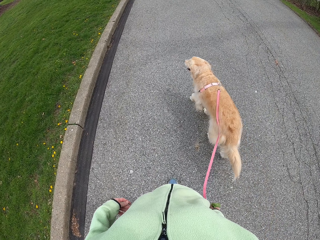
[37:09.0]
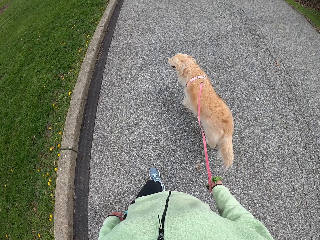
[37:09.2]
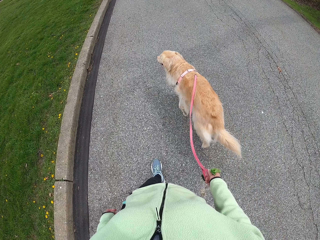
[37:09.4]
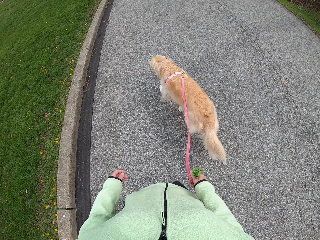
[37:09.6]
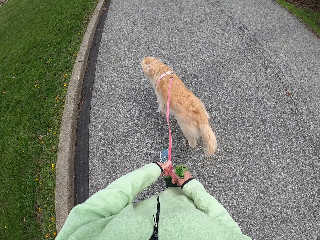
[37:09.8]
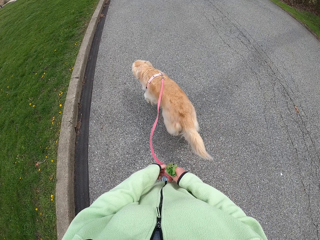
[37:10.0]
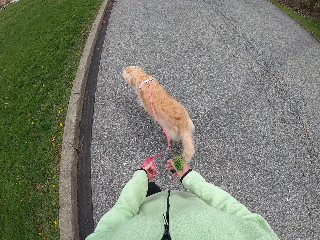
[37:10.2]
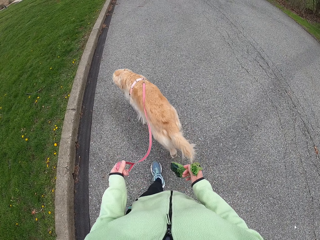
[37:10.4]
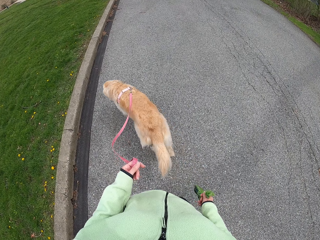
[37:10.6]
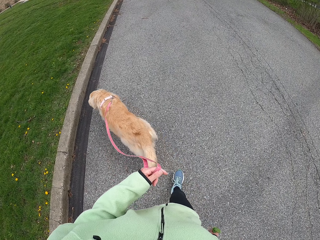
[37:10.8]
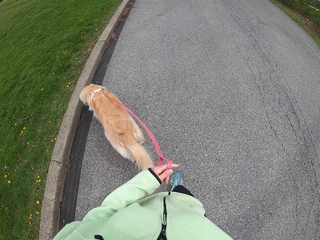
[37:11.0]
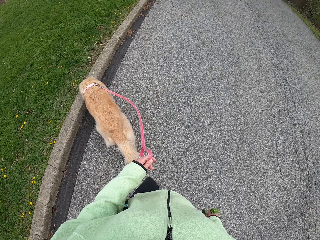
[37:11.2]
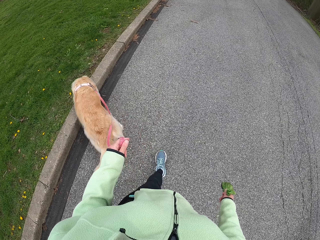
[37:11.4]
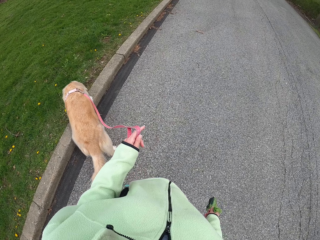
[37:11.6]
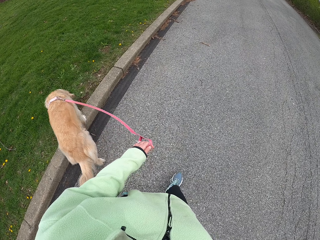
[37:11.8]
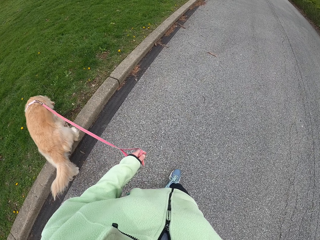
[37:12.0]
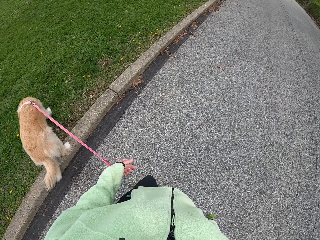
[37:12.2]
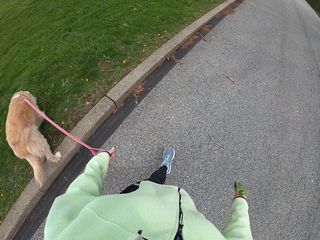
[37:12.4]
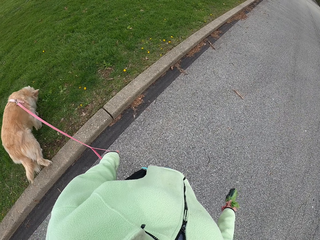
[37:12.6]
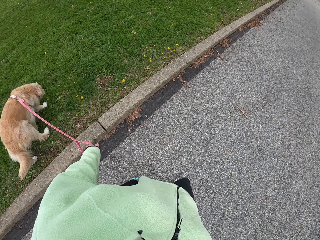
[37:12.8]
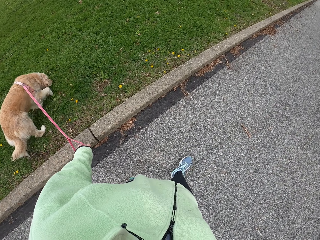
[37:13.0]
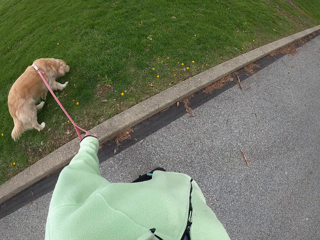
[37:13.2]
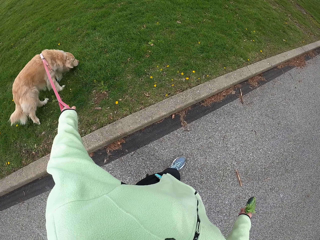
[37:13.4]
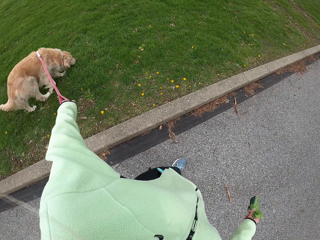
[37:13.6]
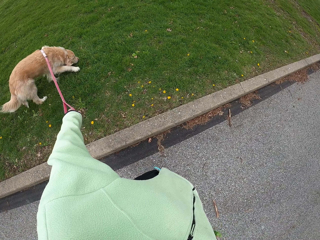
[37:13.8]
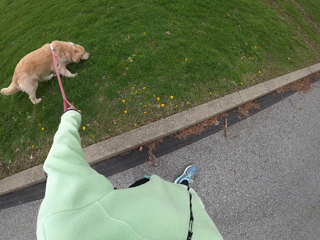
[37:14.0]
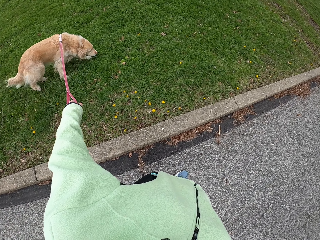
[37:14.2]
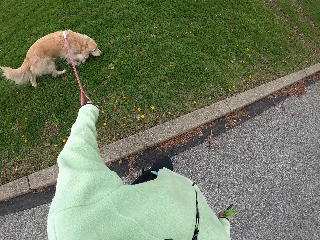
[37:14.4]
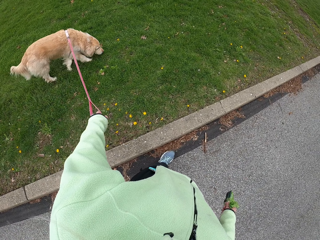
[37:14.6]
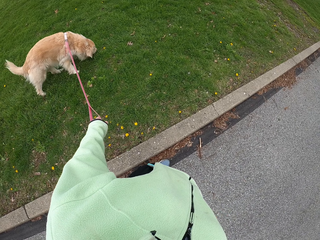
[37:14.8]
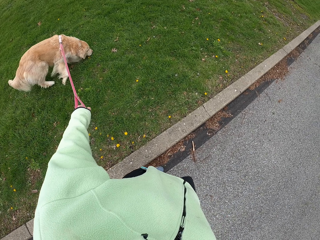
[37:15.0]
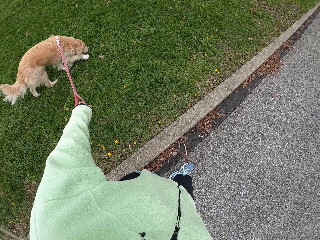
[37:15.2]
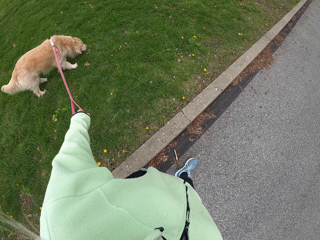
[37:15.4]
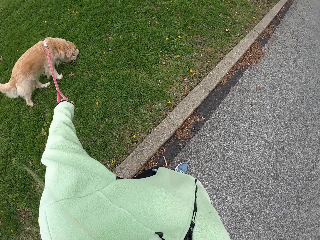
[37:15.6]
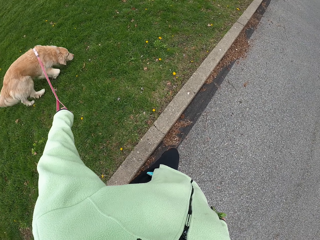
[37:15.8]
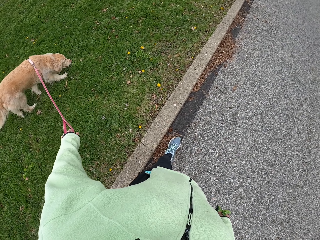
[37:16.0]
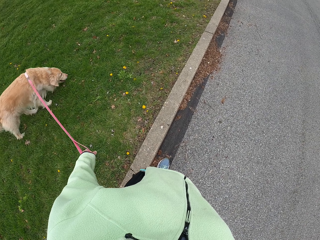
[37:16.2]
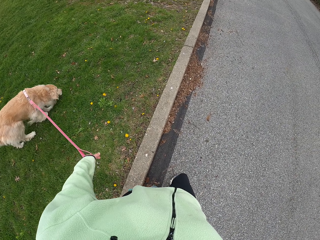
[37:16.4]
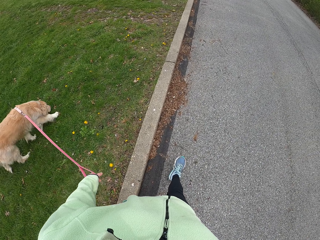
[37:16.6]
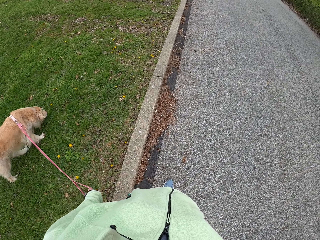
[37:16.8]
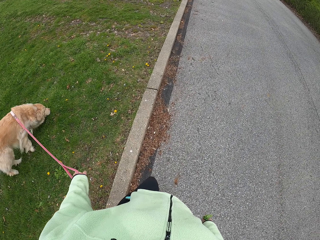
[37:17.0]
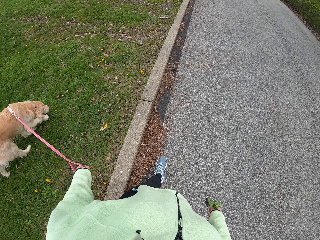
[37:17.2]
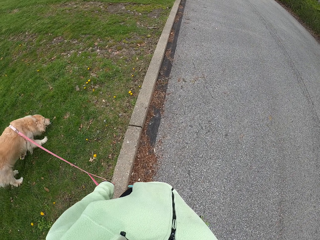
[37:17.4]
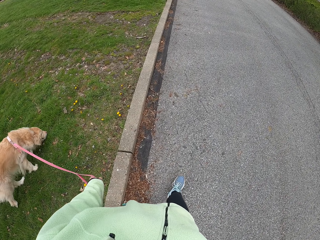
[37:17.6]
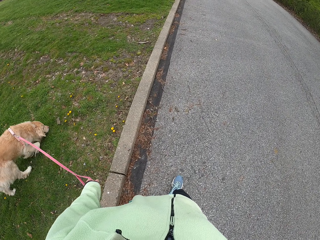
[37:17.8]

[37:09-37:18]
The camera wearer moves the leash to the left hand. They hold the dog leash on the other hand. They walk along the road with her pet.

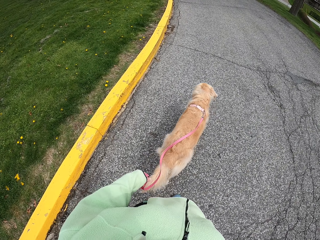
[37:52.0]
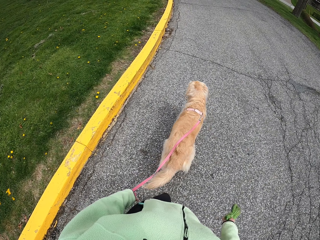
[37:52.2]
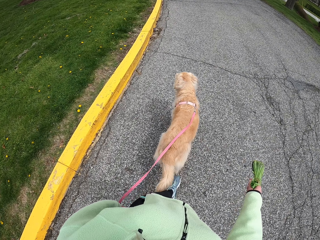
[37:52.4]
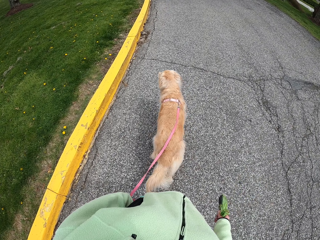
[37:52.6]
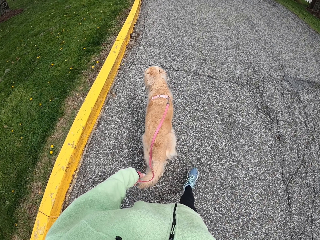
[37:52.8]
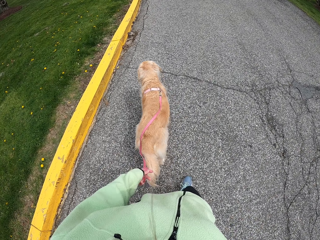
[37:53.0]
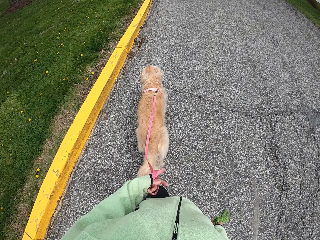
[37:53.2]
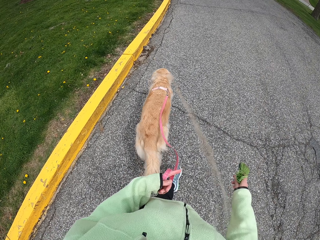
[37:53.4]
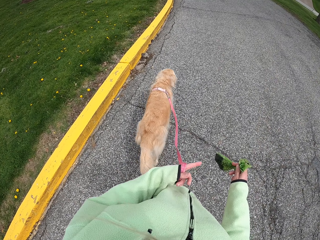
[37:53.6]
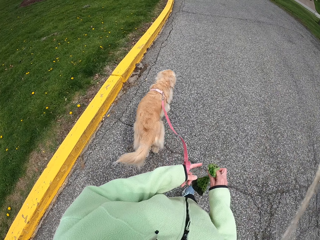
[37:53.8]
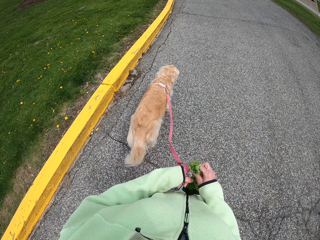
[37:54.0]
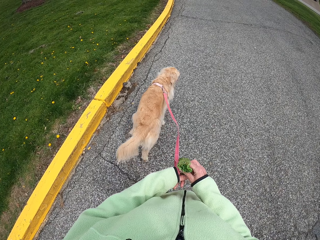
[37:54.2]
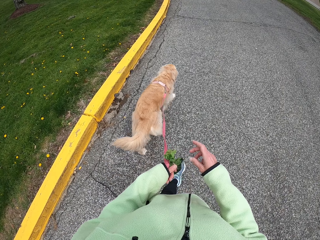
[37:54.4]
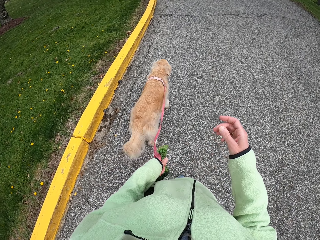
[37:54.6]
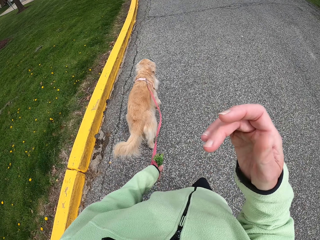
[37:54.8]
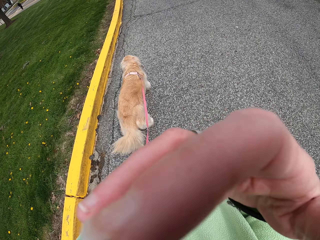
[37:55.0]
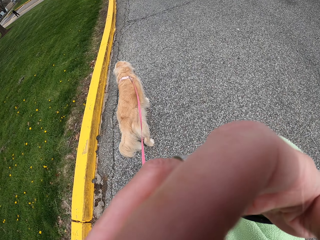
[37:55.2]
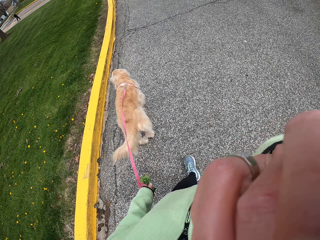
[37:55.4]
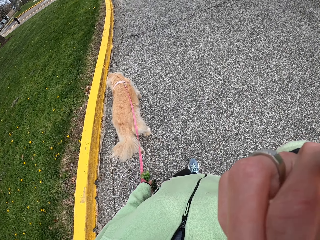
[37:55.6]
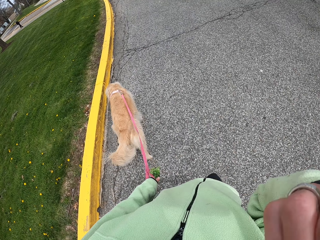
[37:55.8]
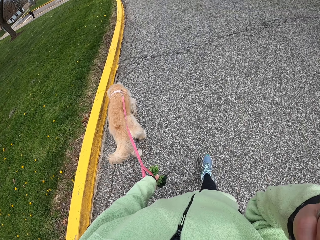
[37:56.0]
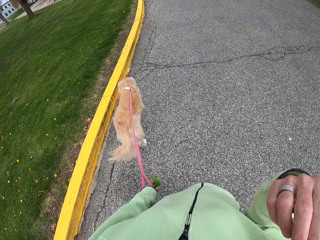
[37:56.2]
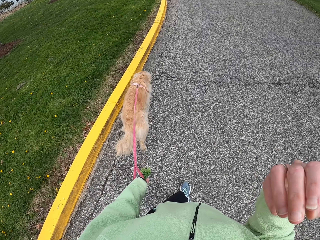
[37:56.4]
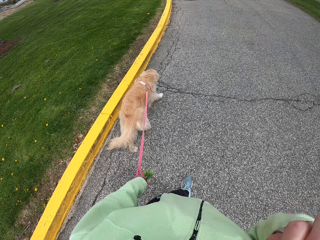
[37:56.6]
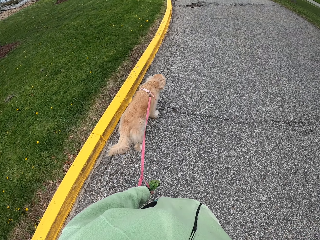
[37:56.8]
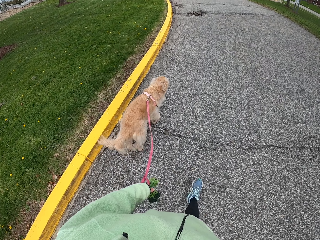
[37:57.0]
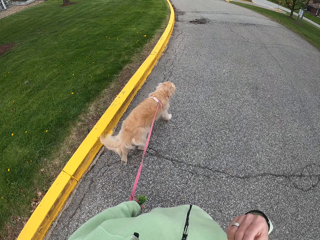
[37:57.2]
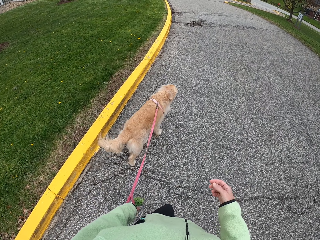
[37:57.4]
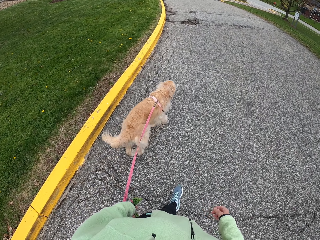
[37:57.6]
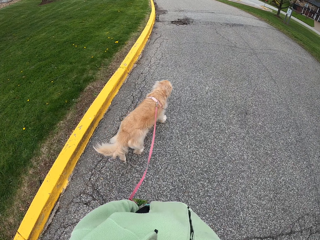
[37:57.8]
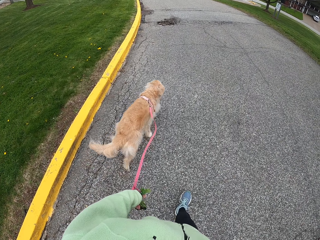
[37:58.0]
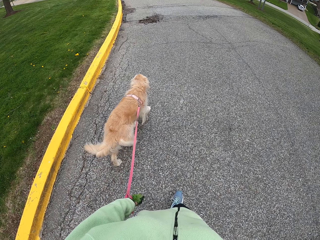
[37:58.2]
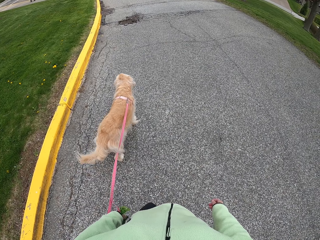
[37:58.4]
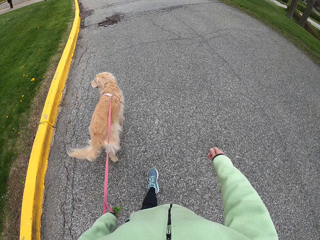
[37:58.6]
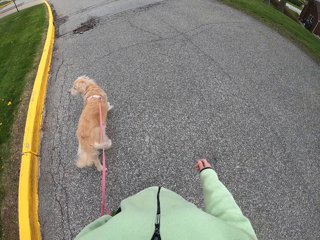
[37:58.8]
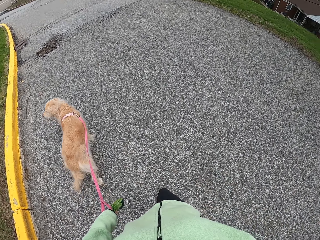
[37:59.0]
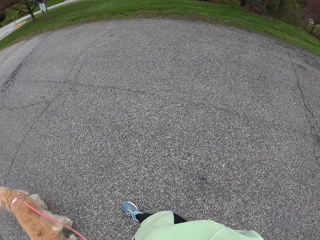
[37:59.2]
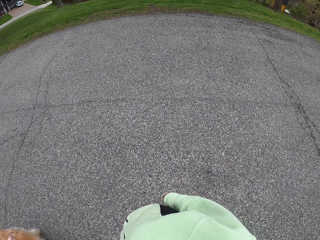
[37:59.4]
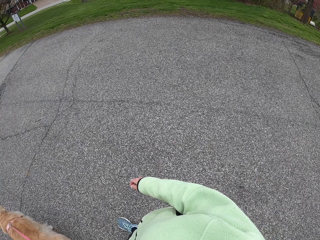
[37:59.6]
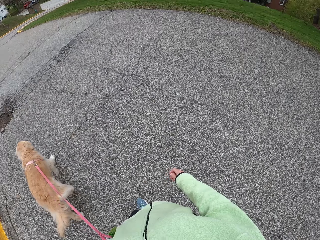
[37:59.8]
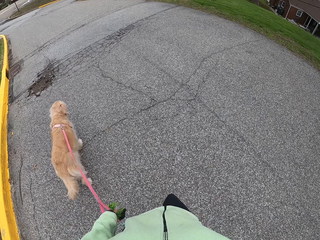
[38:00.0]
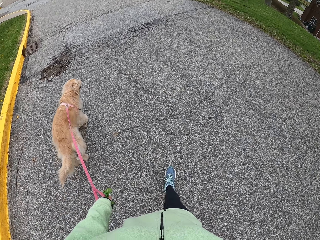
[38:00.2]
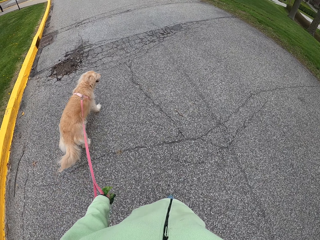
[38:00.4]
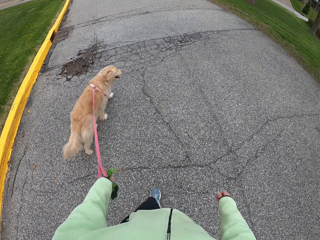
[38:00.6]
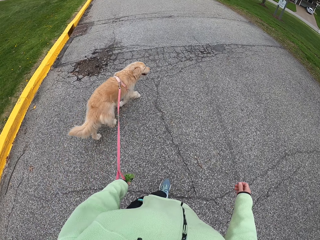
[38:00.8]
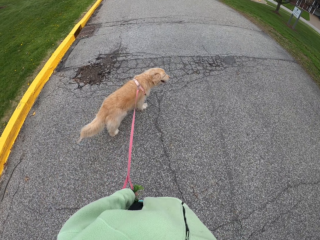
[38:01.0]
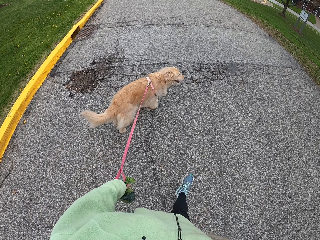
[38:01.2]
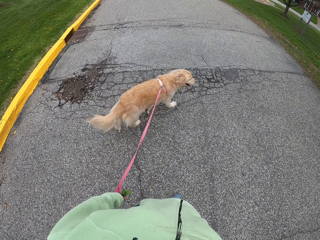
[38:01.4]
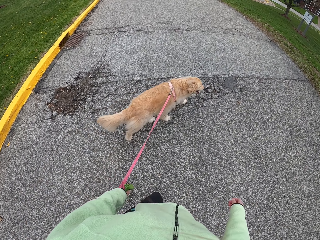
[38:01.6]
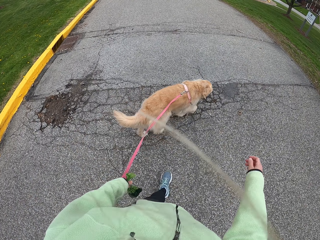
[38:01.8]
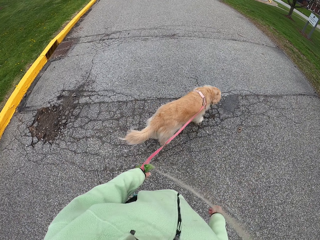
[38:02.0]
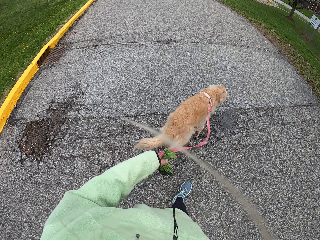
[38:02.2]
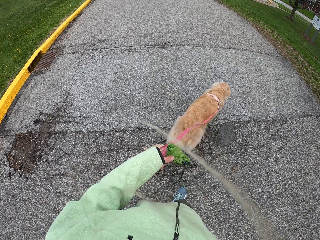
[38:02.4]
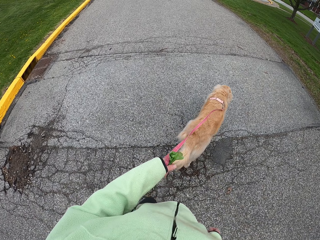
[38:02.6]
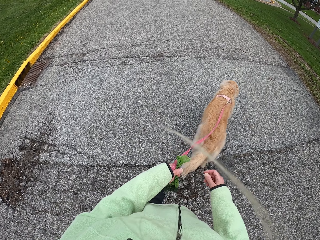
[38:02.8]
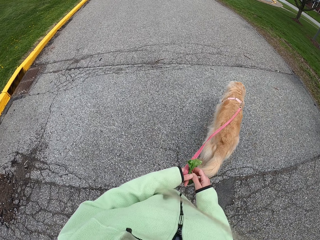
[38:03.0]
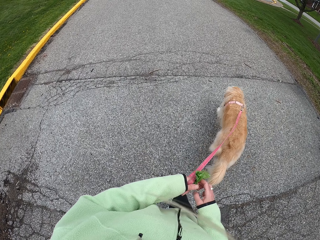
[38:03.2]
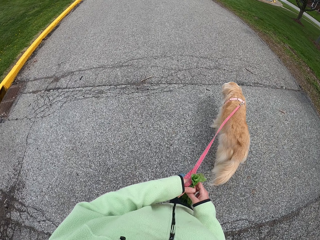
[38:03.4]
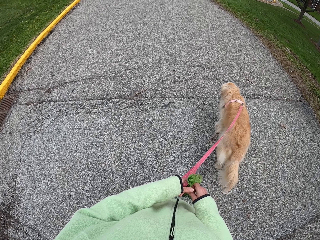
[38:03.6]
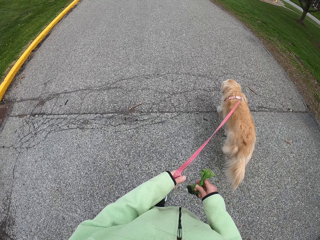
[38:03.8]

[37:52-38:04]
The camera wearer holds something on the other hand. They move her wallet to the left. They raise the hand. They adjust the camera. They drop the hand. They walk around. They hold something on the other hand.
